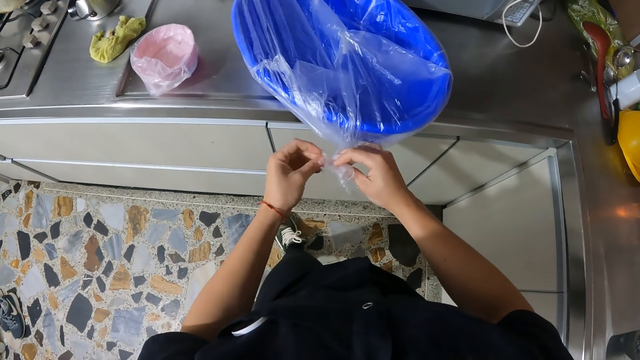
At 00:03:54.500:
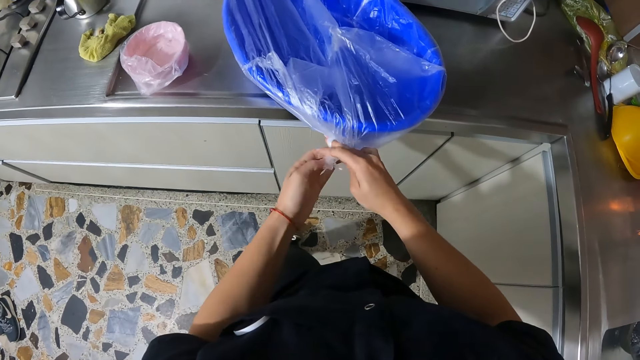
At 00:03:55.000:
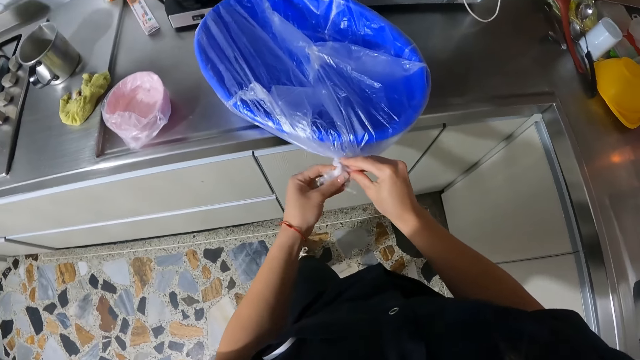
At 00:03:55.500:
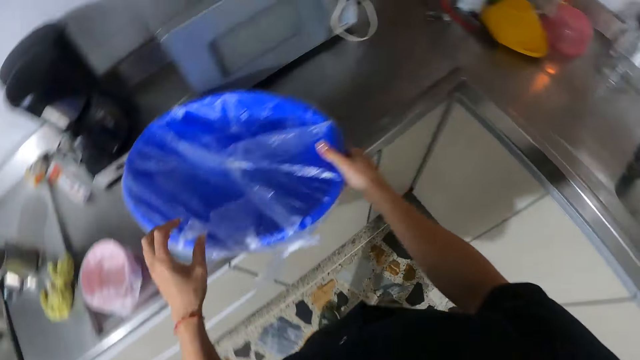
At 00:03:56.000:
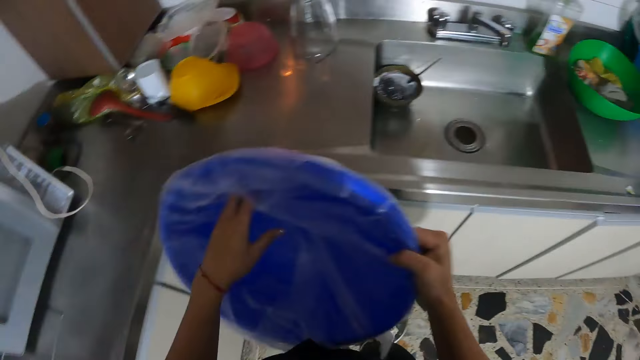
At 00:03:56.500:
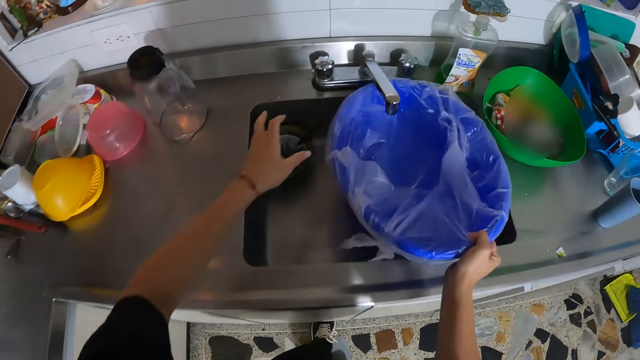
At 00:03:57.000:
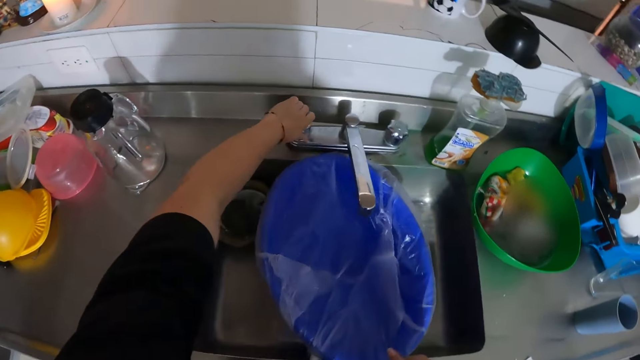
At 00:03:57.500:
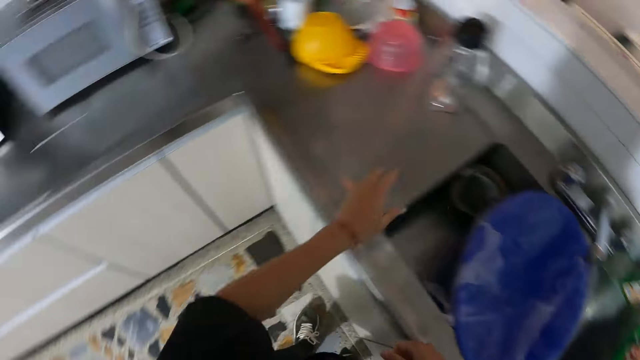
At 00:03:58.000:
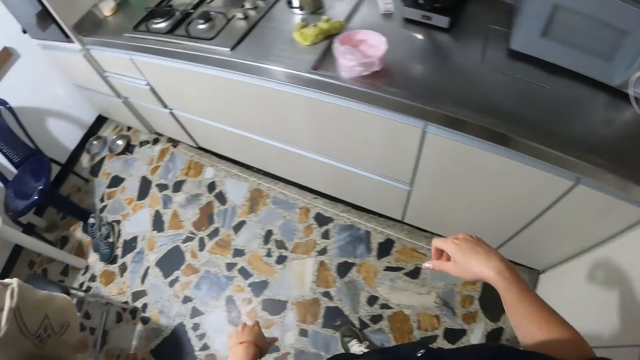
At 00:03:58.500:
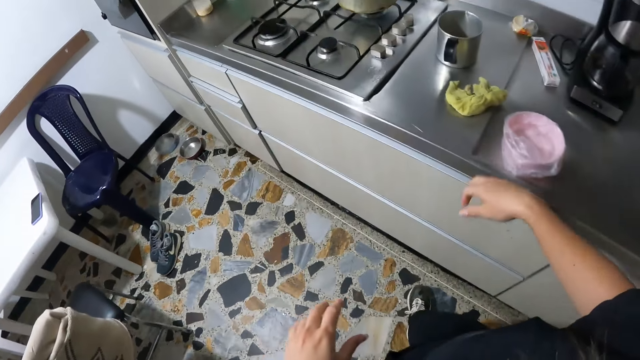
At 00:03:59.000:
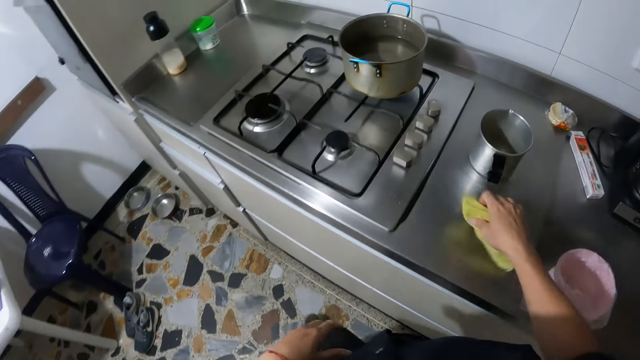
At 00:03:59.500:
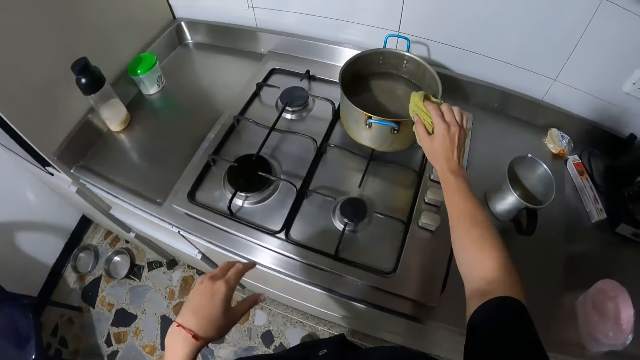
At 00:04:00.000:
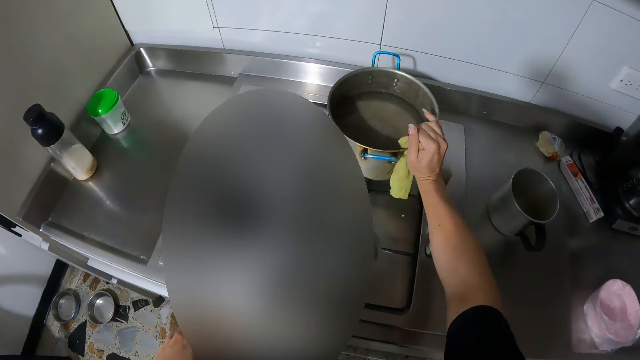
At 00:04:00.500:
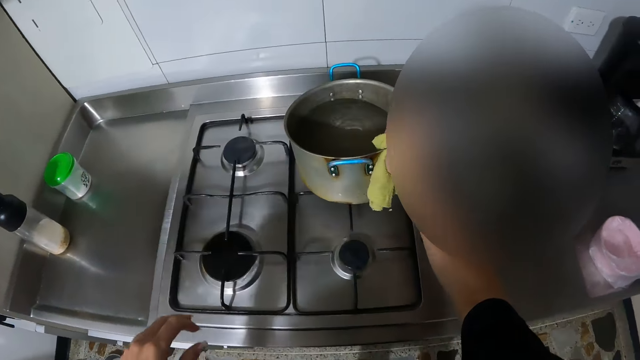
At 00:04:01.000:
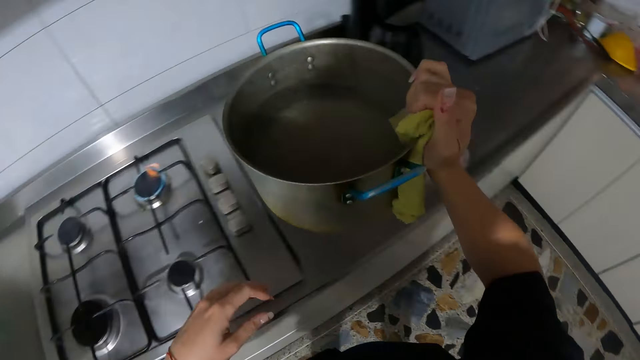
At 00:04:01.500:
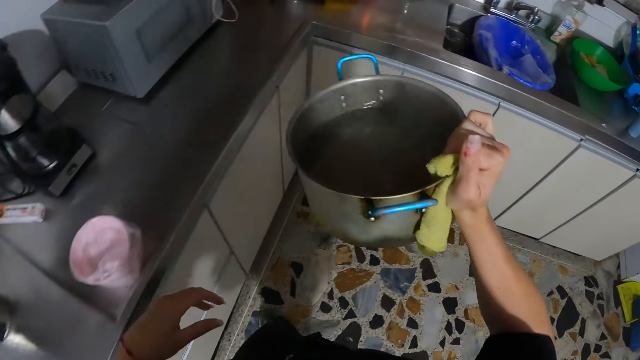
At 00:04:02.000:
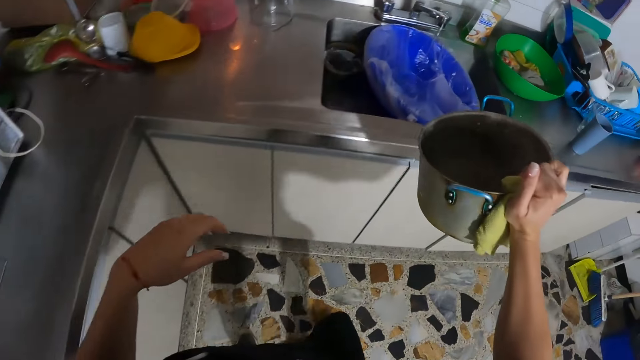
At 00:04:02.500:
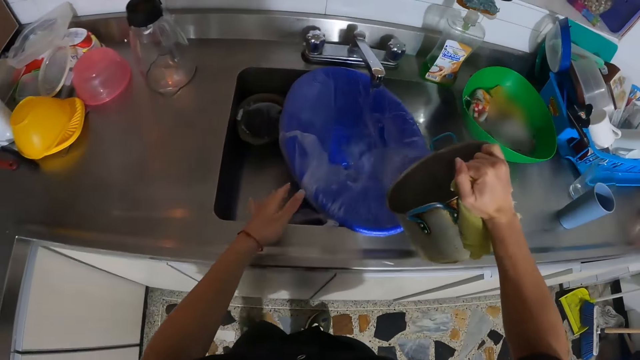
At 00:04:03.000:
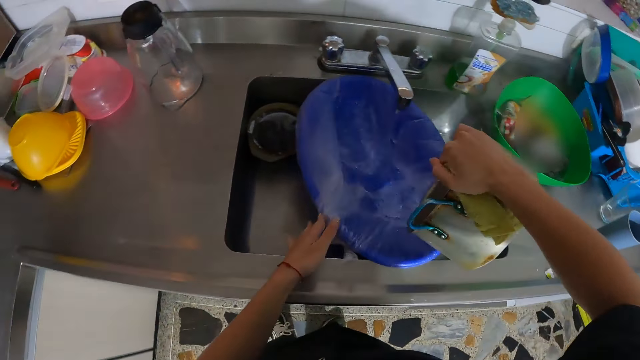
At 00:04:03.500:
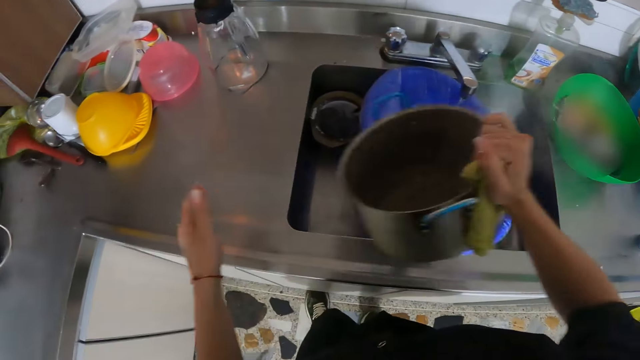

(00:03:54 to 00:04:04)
The camera wearer picks the big bowl wrapped with the polythene bag with her right hand. She carries the basin and walks around the house. She drops the big bowl wrapped with the polythene bag on the kitchen sink with her right hand. She holds the tap on the kitchen sink with her left hand. She opens the tap. She walks around the house. She picks a napkin from the kitchen counter with her right hand. She lifts the pot of water from the cooker with the napkin in her right hand. She carries the pot and walks around the house. She pours some water from the pot with the napkin in her right hand to the big bowl wrapped with the polythene bag on the kitchen sink. She touches the big bowl wrapped with the polythene bag with her left hand.

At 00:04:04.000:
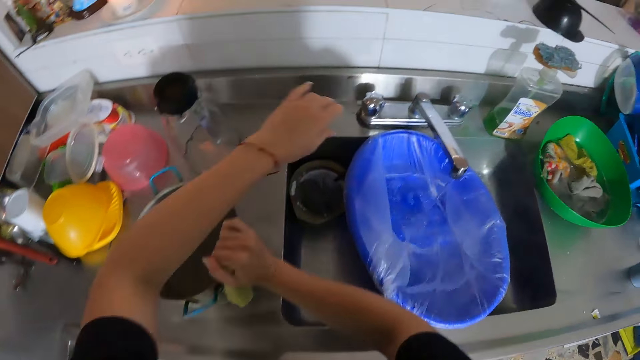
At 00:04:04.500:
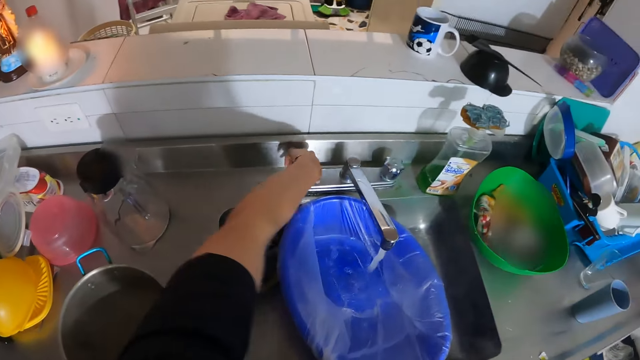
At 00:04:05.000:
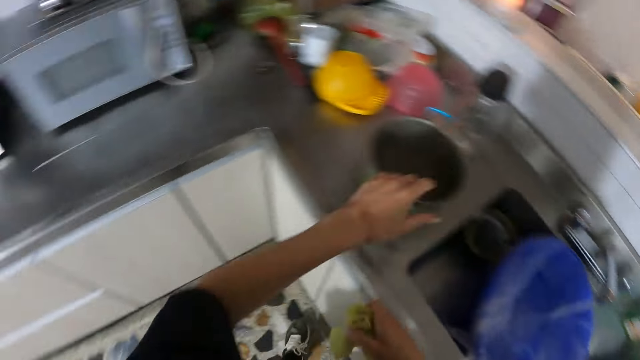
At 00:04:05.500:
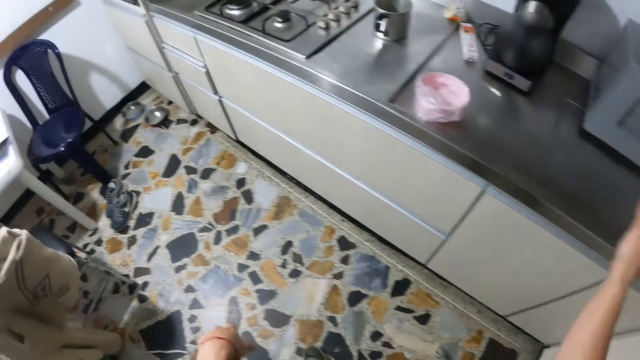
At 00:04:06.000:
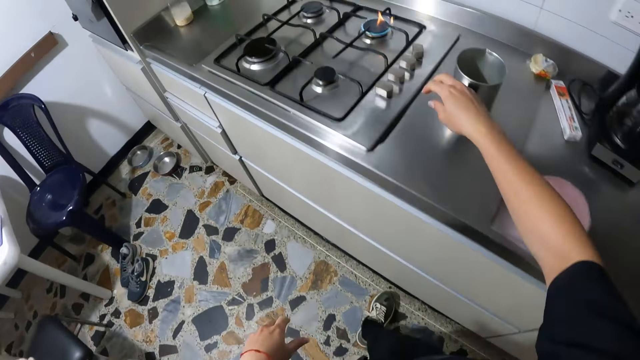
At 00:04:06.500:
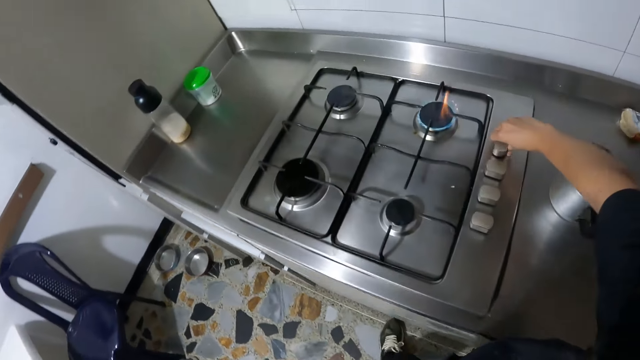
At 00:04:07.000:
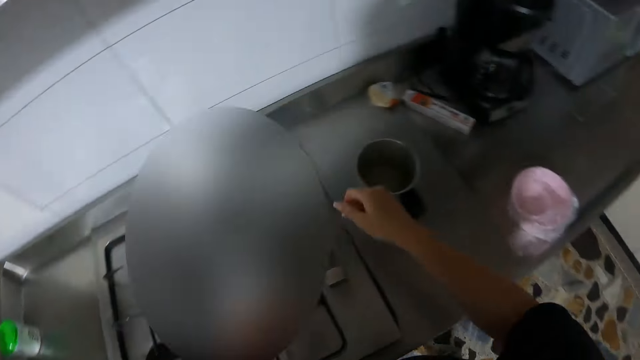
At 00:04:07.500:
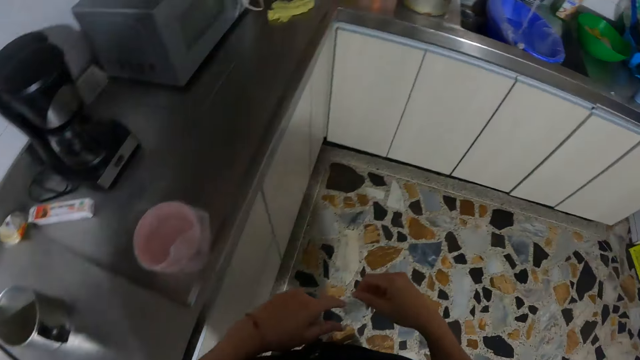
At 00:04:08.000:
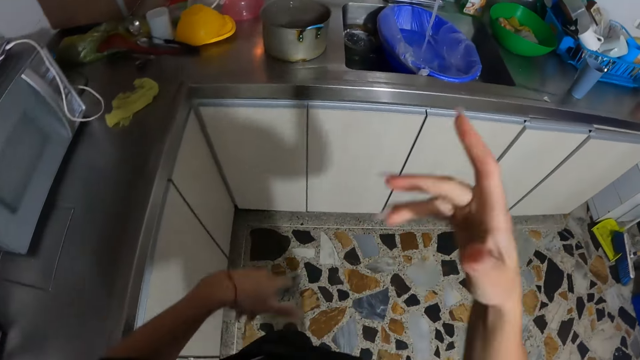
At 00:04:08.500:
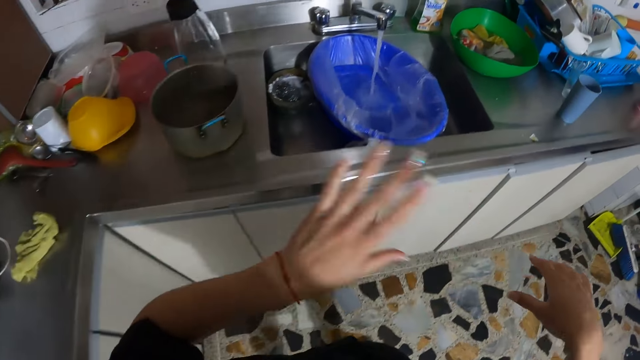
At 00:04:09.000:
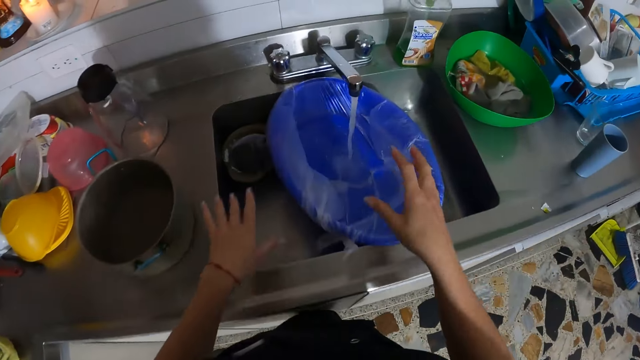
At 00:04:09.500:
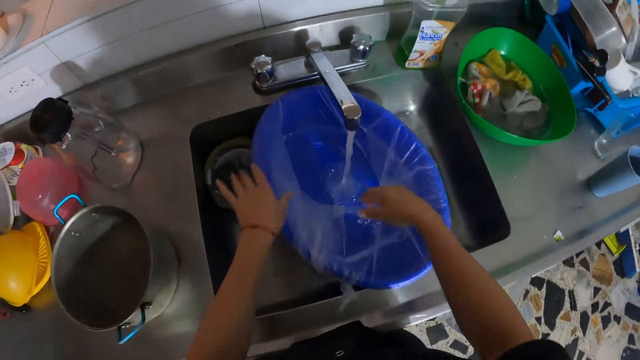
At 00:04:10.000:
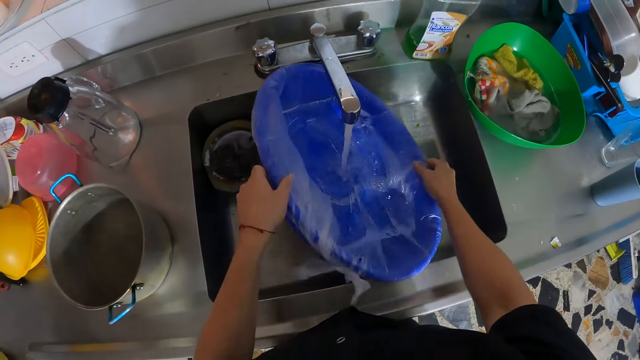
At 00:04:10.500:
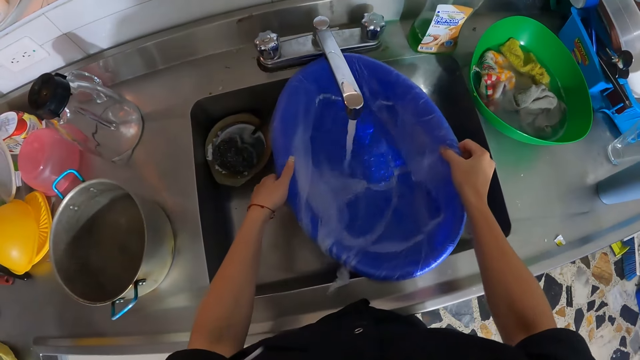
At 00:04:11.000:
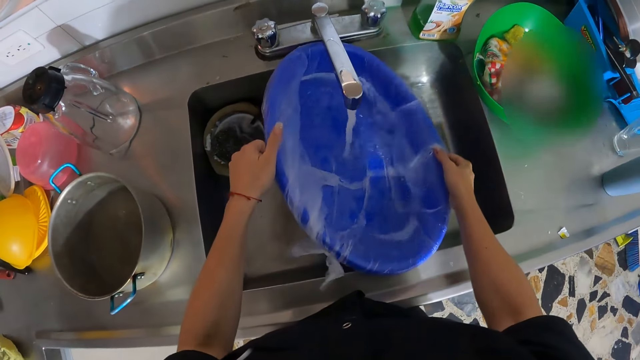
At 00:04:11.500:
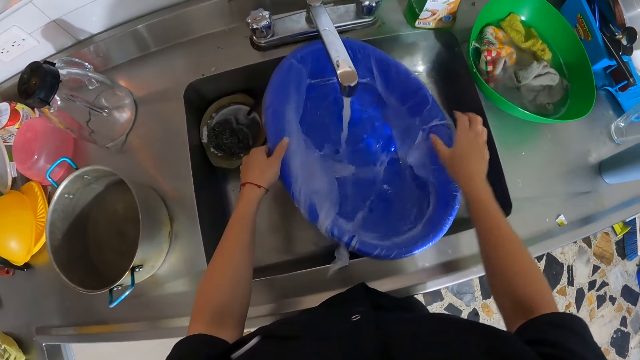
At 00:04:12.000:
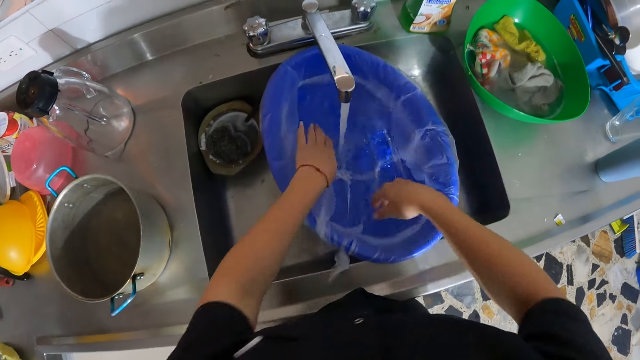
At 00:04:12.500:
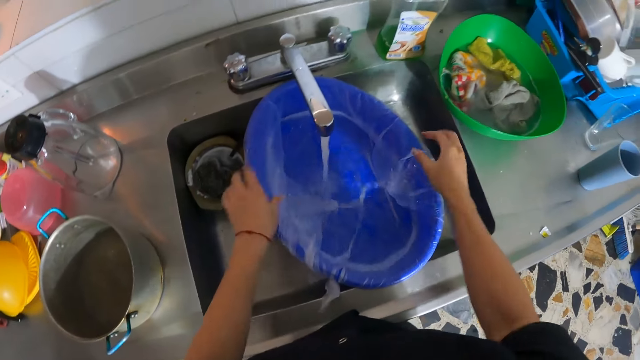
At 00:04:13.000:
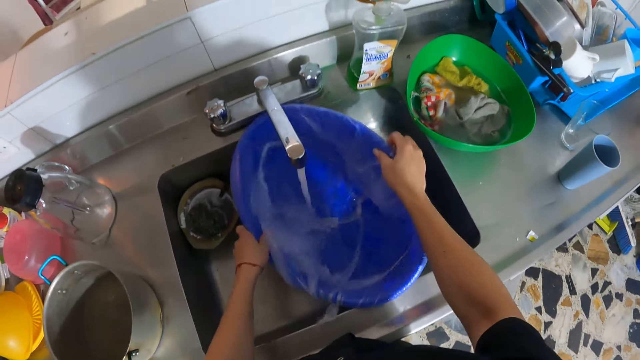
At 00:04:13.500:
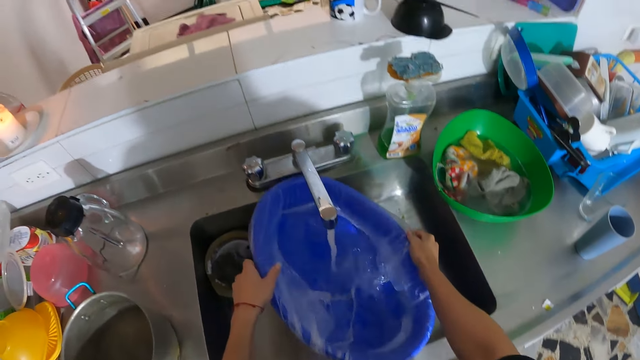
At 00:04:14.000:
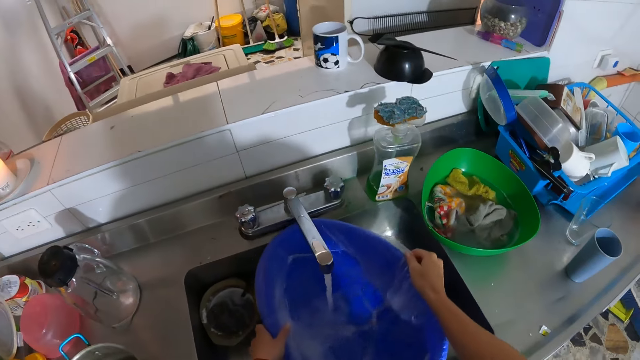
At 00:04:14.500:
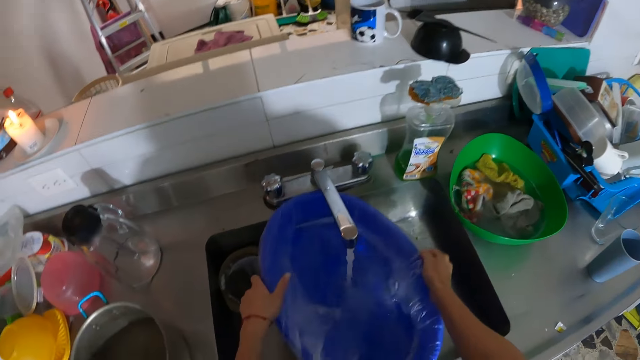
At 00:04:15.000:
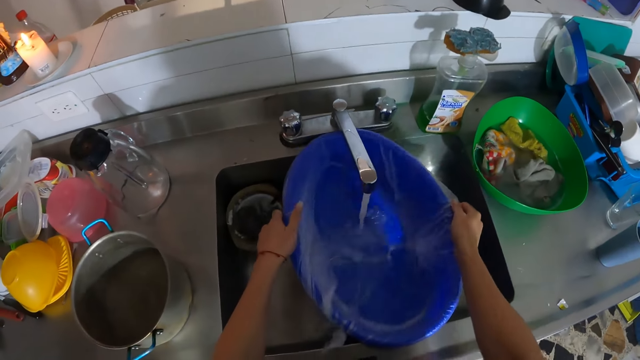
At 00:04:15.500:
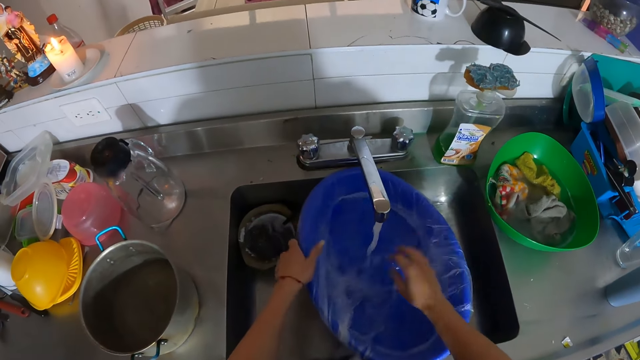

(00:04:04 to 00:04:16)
The camera wearer drops the pot of water on the kitchen counter with the napkin in her right hand. She opens the tap on the kitchen sink with her left hand. She walks around the house. She turns off the cooker burner with her right hand. She walks around the house. She touches the water in the basin. She shakes the big bowl wrapped with the polythene bag on the kitchen sink with both hands. She moves the basin.
